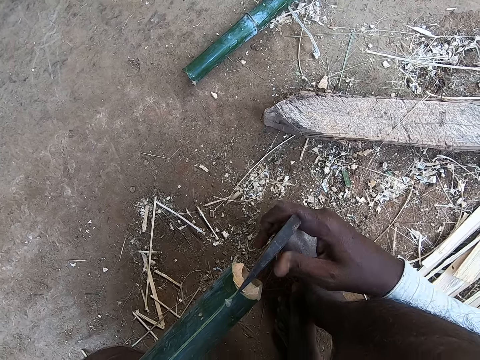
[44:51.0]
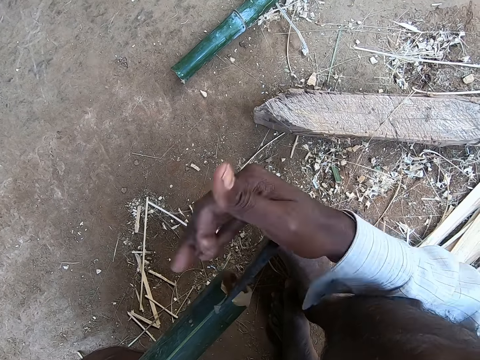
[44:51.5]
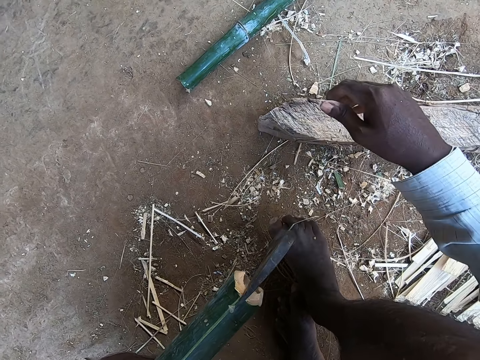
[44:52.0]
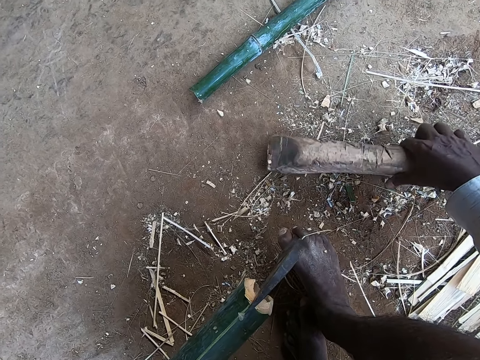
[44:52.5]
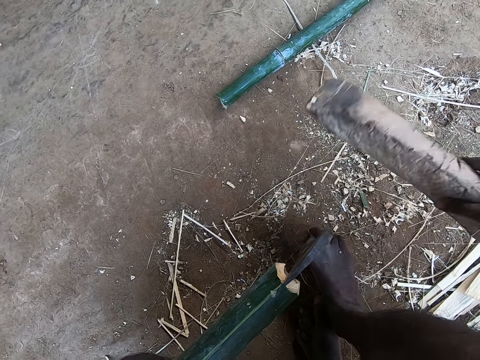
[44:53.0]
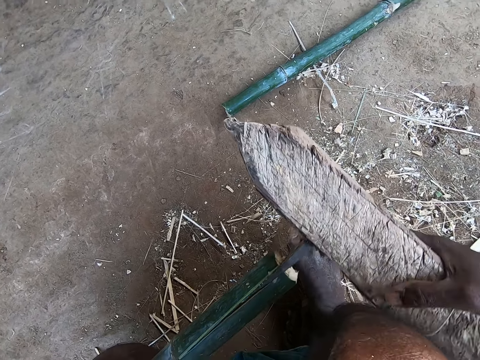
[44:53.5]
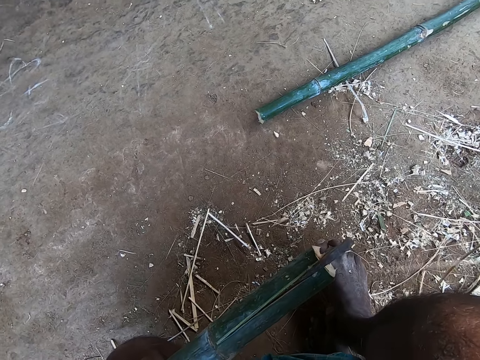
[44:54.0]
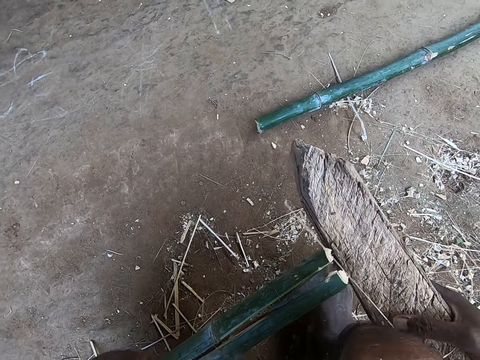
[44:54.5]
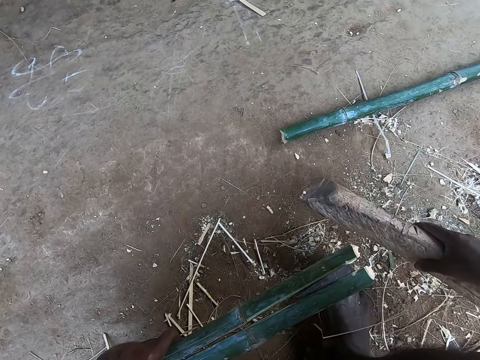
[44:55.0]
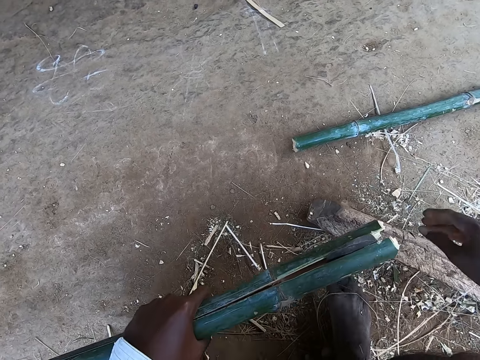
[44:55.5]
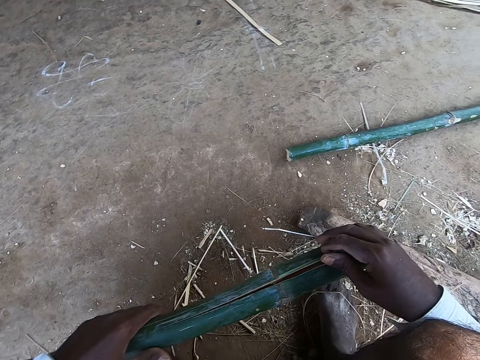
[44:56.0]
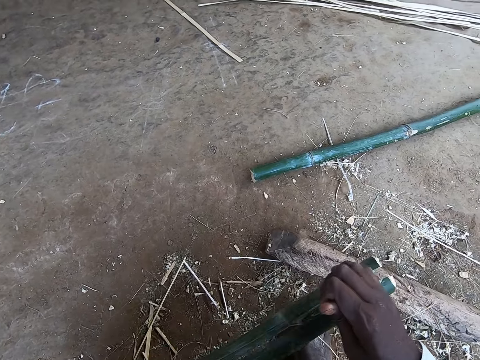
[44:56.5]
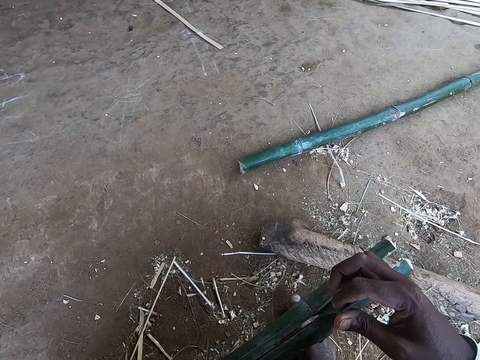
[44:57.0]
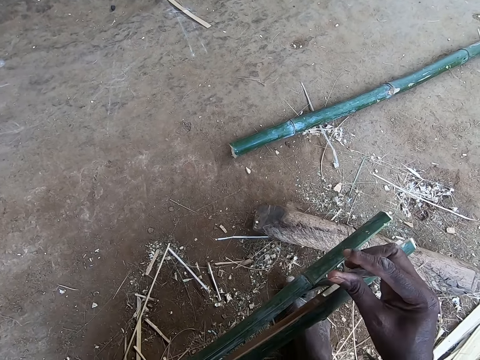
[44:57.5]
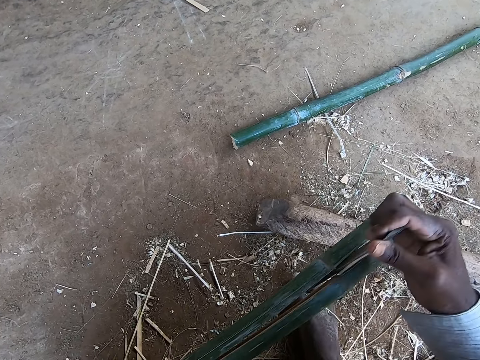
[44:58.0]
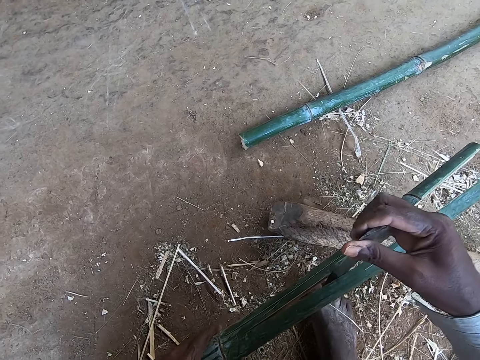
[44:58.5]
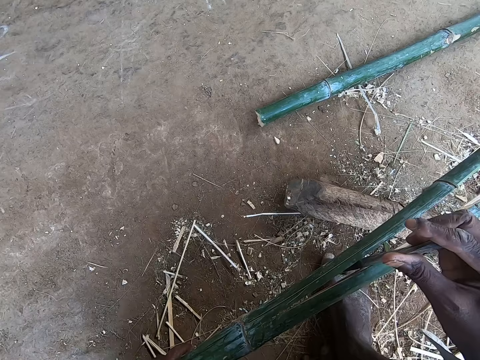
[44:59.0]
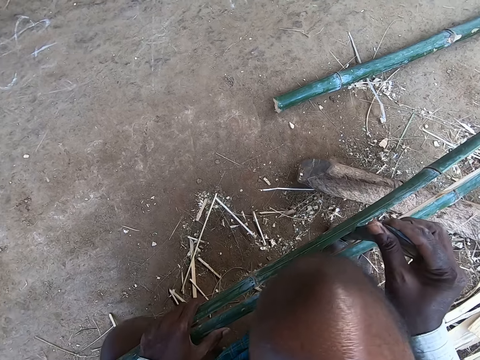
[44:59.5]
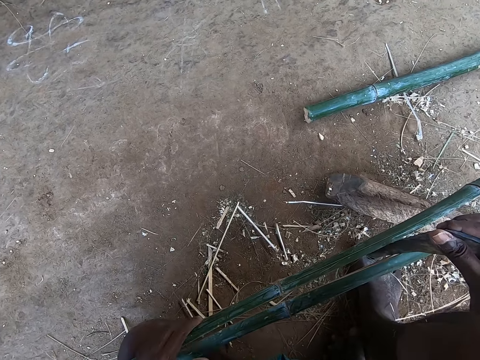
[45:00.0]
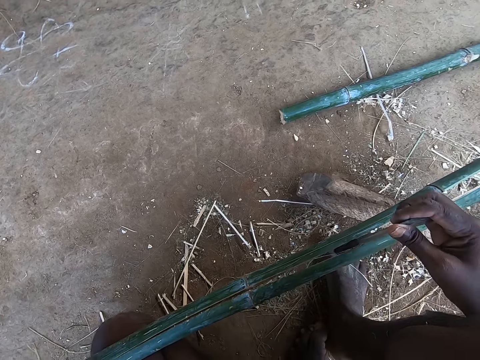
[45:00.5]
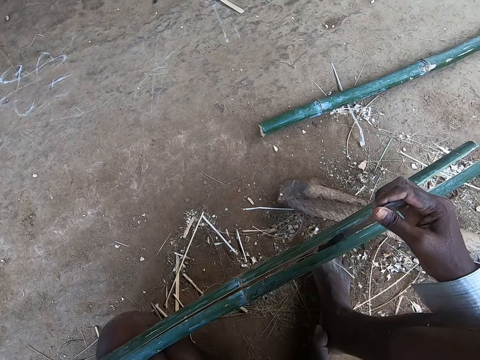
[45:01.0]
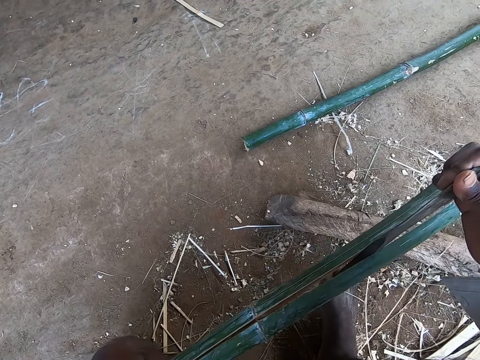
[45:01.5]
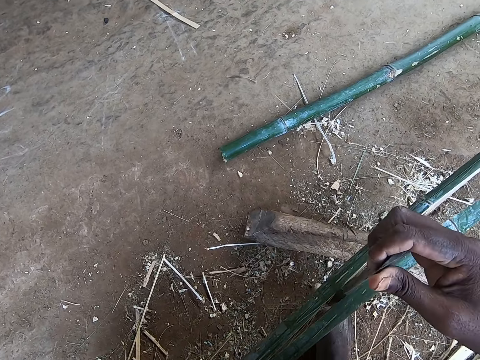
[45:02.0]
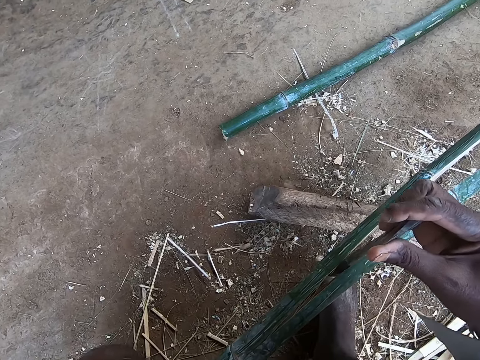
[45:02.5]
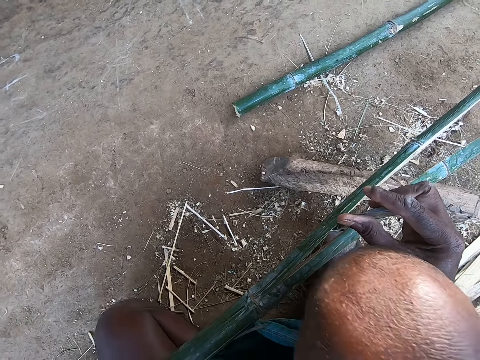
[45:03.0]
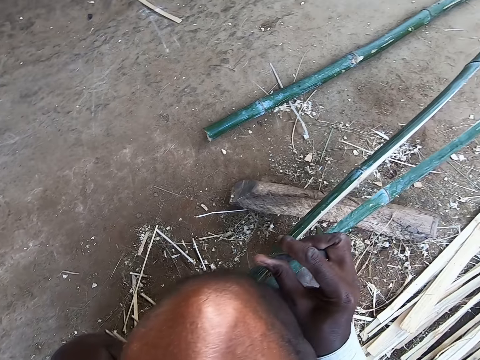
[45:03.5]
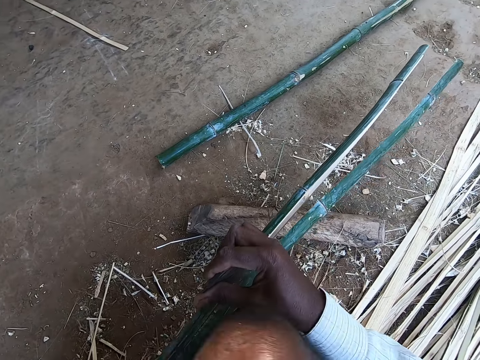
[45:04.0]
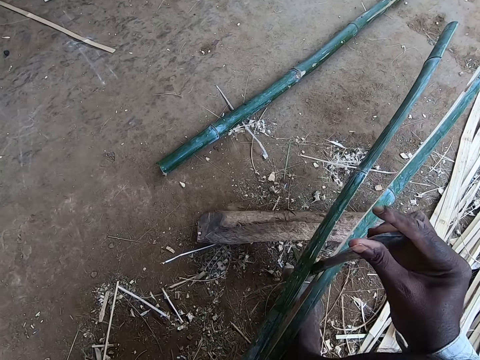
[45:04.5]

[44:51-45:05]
The camera wearer hits the rapping iron or machete with his right hand. He picks the piece of wood from the ground with his right hand. He hits the rapping iron with the piece of wood in his right hand. He drops the piece of wood on the ground with his right hand. He divides the bamboo stick with the rapping iron in his right hand. He pushes the machete on the bamboo stick with his right hand. He turns the machete with his right hand. He pushes the machete on the bamboo stick with his right hand. He turns the machete with his right hand. He pushes the machete on the bamboo stick with his right hand. He turns the machete with his right hand. He turns the machete with his right hand again.

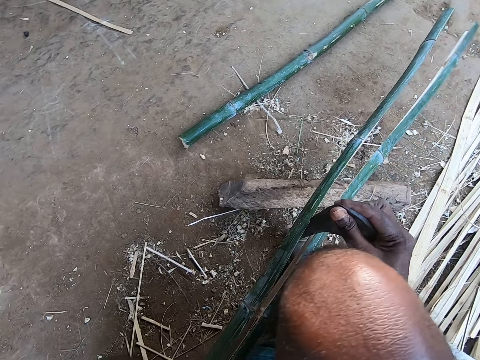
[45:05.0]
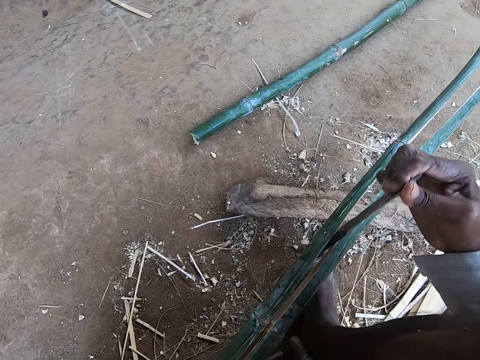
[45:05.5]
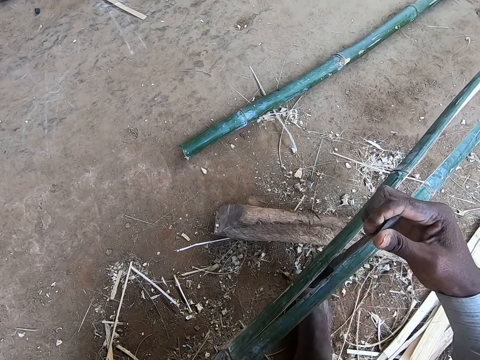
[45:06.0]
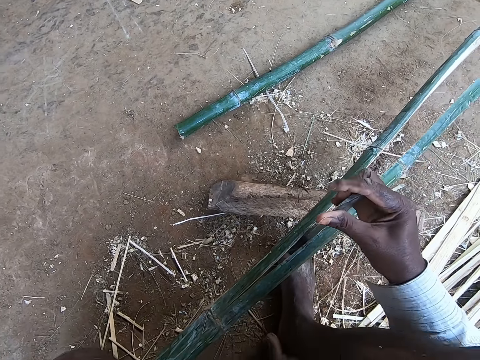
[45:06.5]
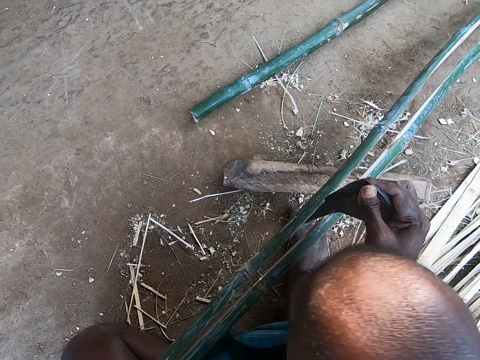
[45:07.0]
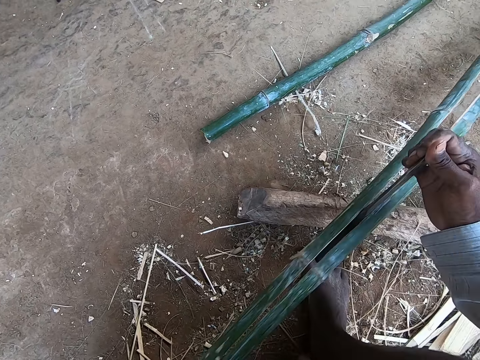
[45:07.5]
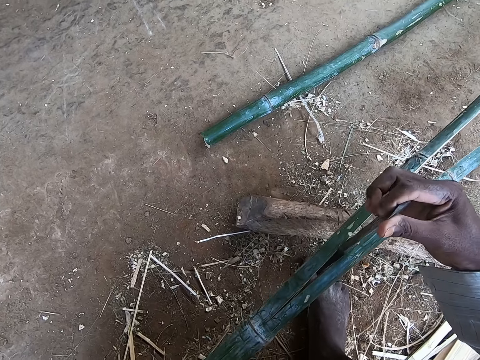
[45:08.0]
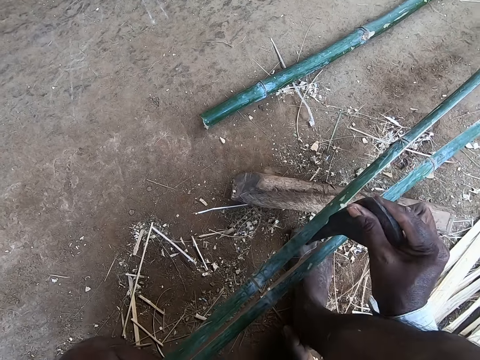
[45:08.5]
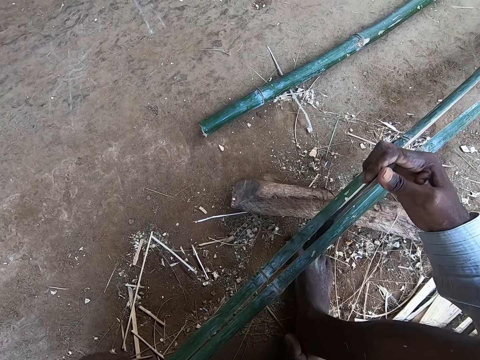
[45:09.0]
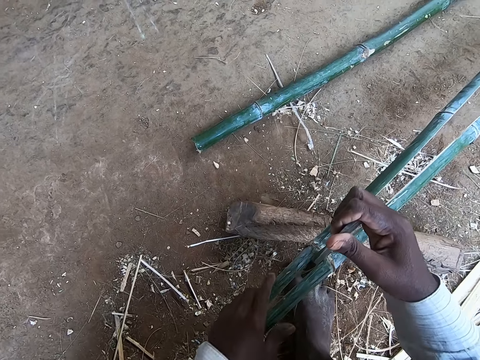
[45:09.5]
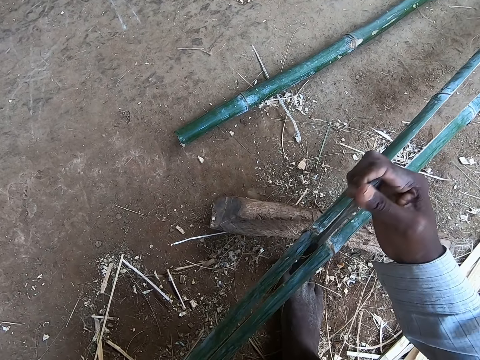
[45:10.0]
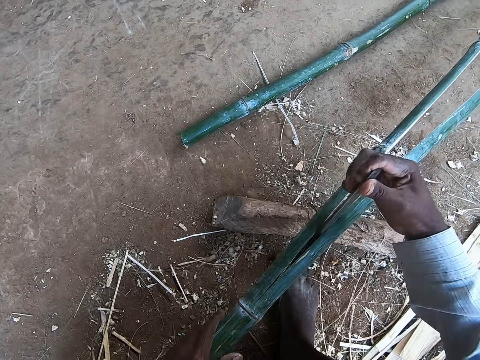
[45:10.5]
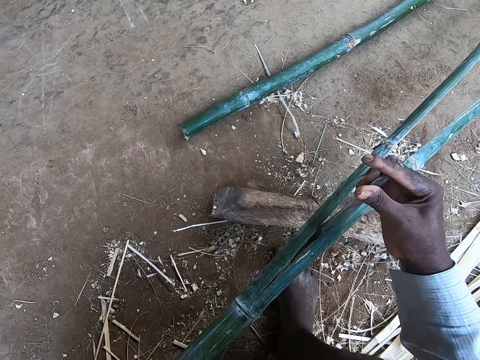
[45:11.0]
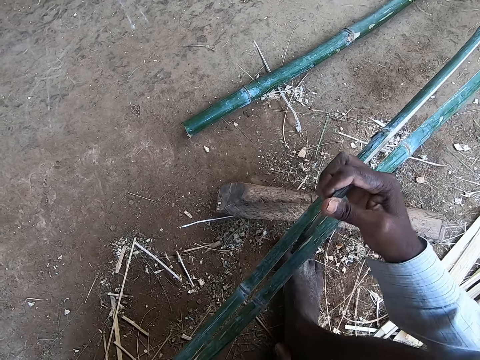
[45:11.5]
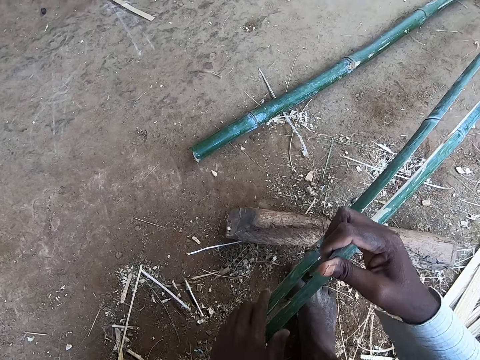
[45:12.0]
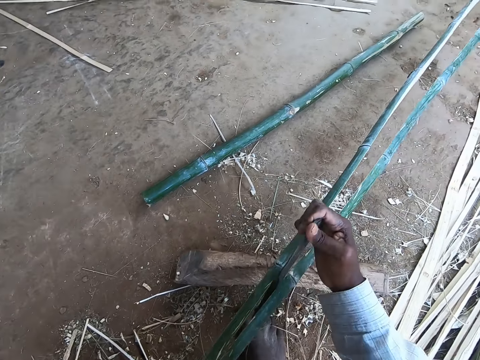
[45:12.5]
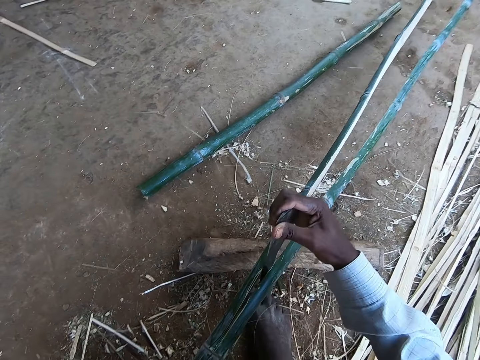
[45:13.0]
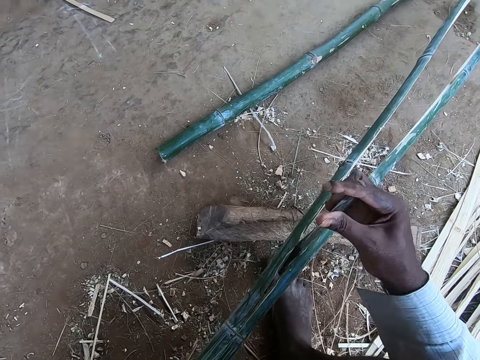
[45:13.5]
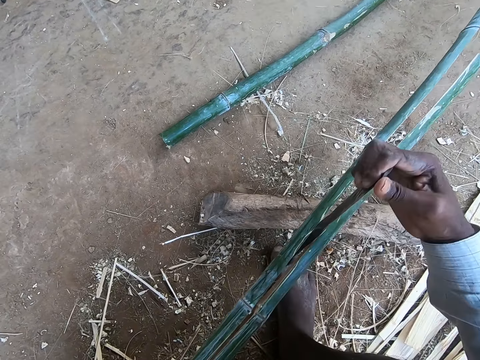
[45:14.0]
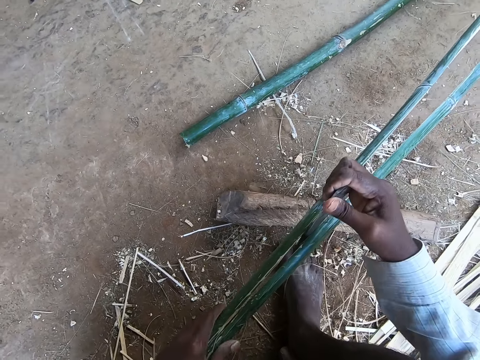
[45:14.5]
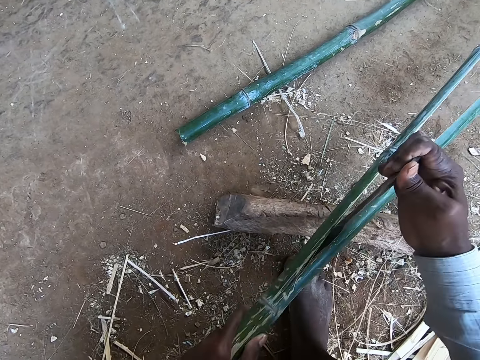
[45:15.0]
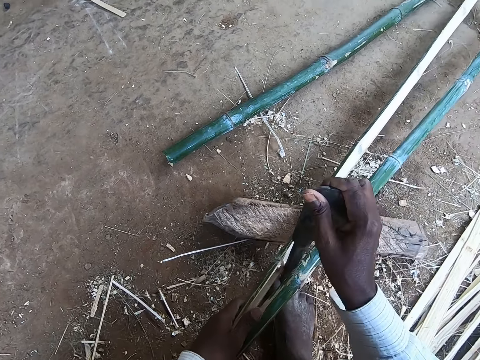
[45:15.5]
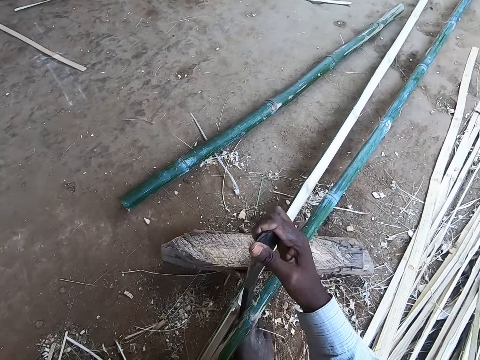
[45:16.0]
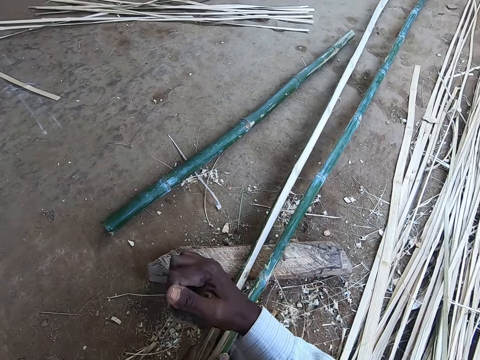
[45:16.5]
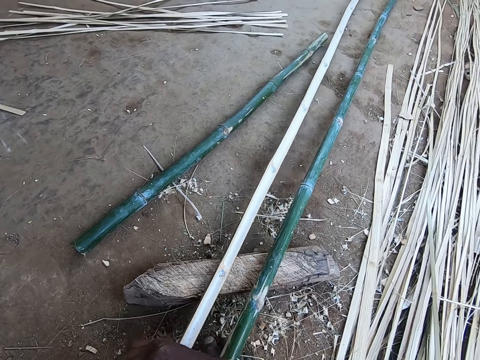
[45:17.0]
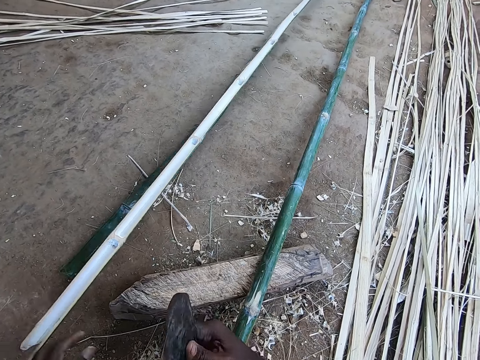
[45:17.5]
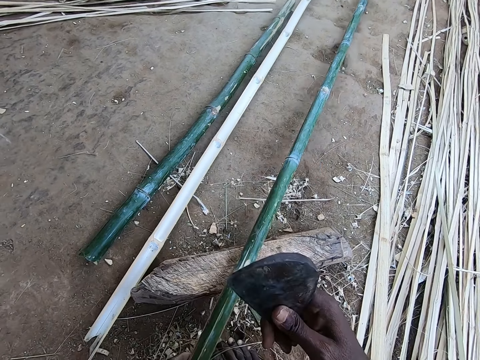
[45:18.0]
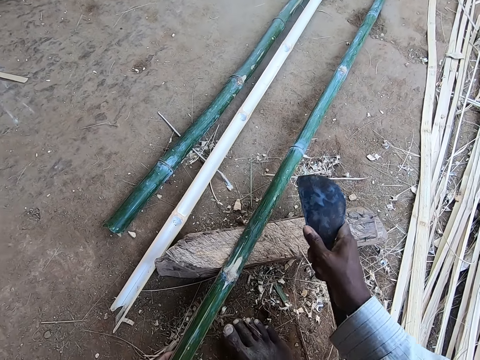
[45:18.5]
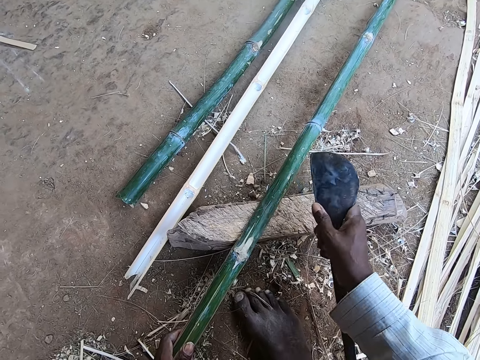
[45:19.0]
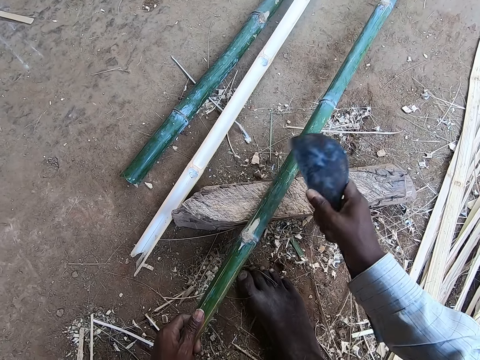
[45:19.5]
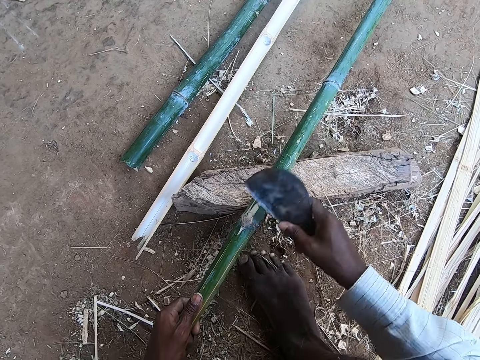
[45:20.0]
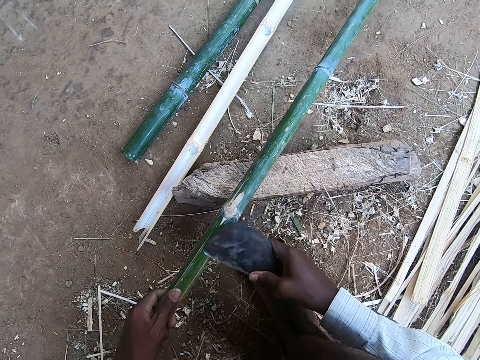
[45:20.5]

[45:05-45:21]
The camera wearer pushes the machete on the bamboo stick with his right hand. He turns the machete with his right hand. He pushes the machete on the bamboo stick with his right hand. He turns the machete with his right hand. He pushes the machete on the bamboo stick with his right hand. He turns the machete with his right hand. He pushes the machete on the bamboo stick with his right hand. He pulls away the bamboo with his left hand. He drops the bamboo stick on the ground with his left hand. He adjusts the bamboo with his left hand. He scrapes the bamboo stick with the kukri in his right hand. He moves the bamboo stick with his left hand.
